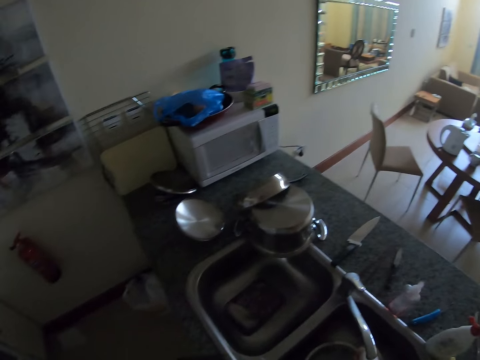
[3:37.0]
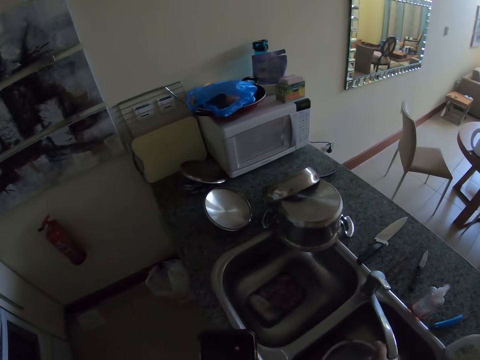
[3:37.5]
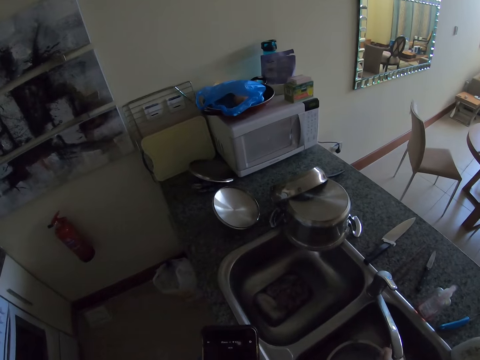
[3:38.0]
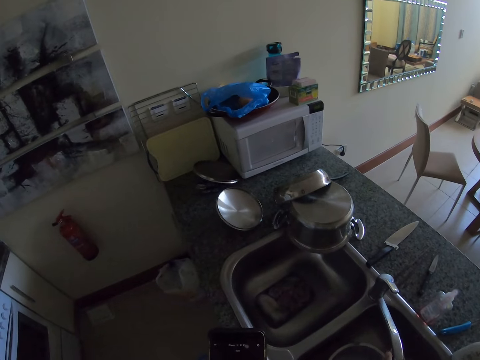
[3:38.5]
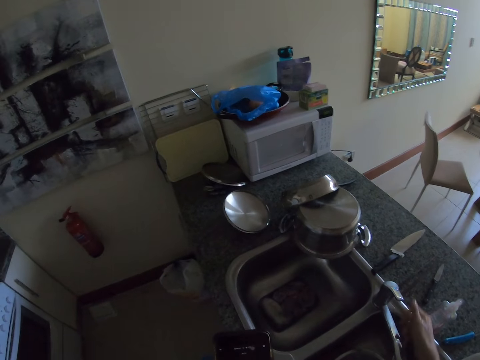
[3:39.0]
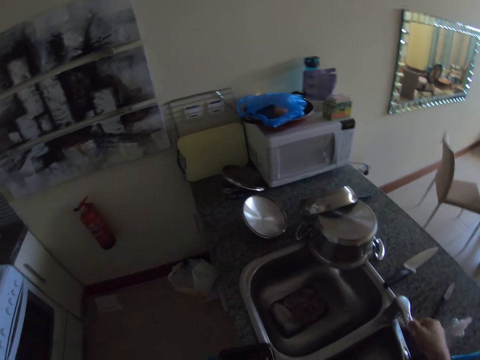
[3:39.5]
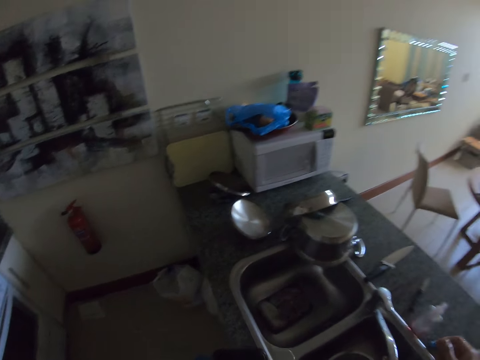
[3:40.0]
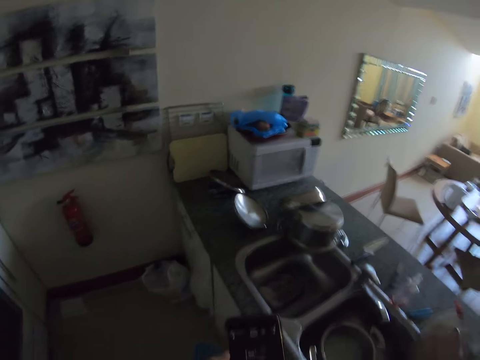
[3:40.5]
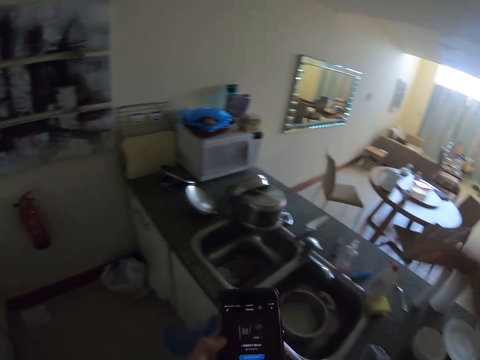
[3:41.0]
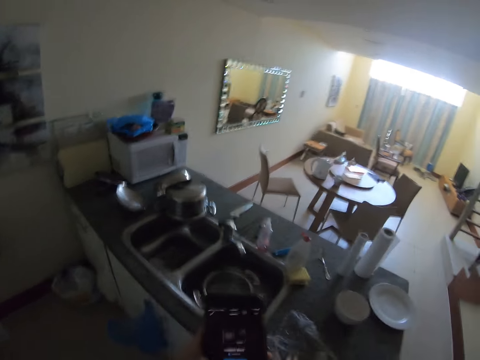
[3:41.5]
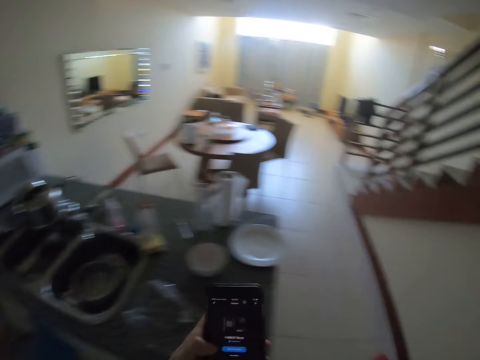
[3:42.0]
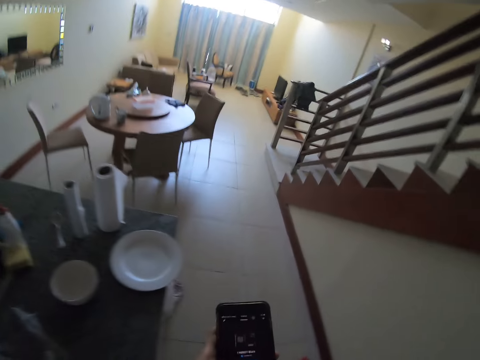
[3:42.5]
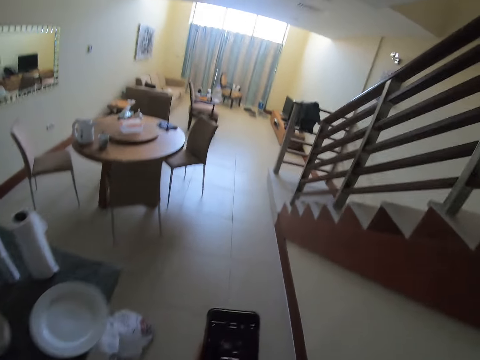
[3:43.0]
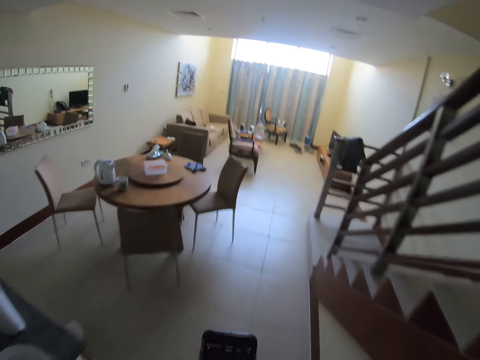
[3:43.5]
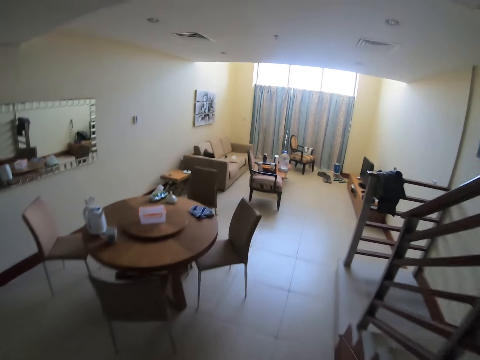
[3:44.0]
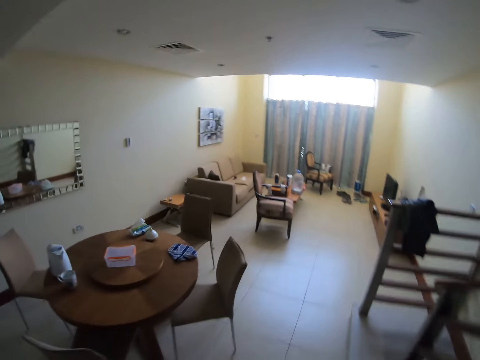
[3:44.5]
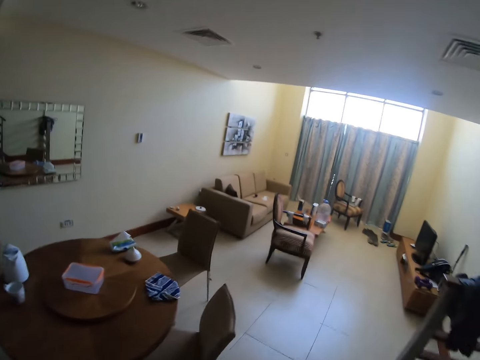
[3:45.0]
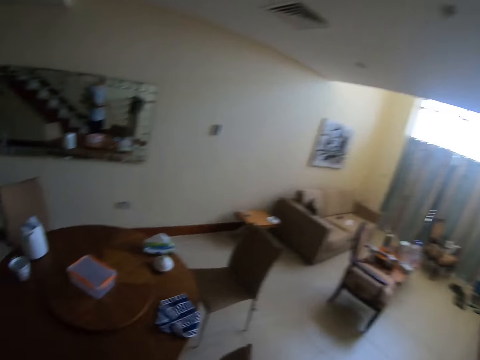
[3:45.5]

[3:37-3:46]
The camera wearer closes a tap. They look at the phone. They shake their hand. They turn around the room. They walk around the room.

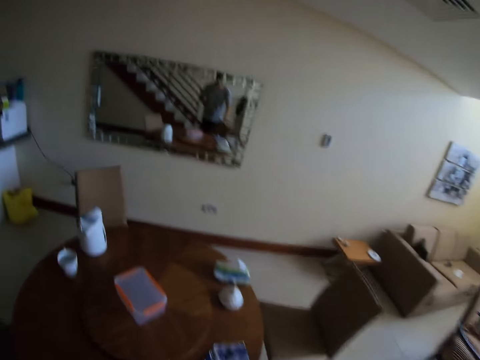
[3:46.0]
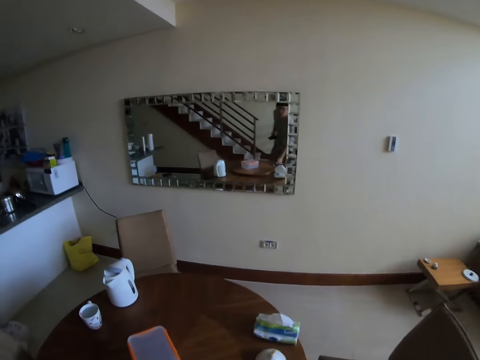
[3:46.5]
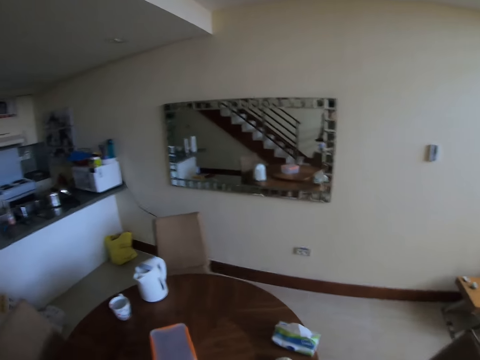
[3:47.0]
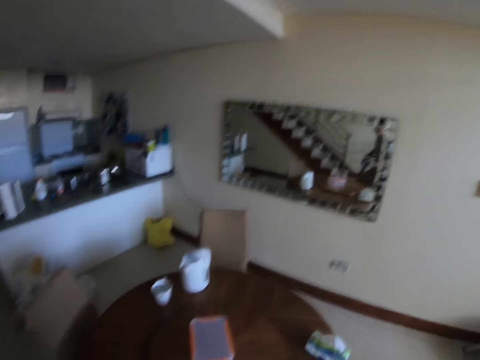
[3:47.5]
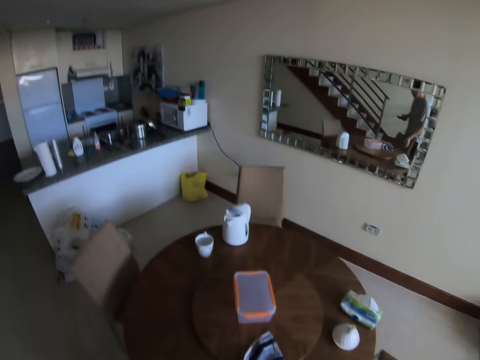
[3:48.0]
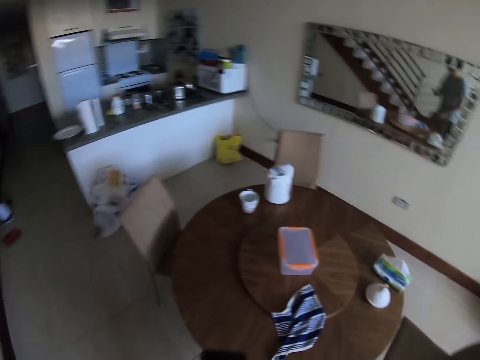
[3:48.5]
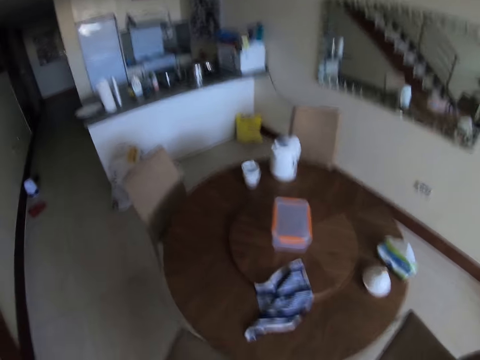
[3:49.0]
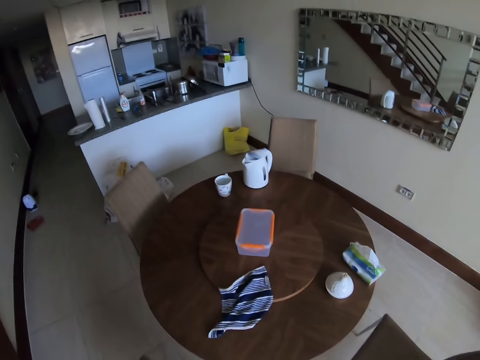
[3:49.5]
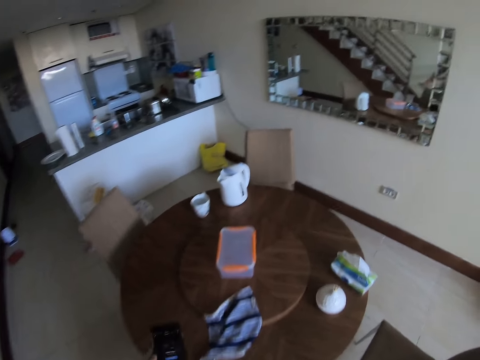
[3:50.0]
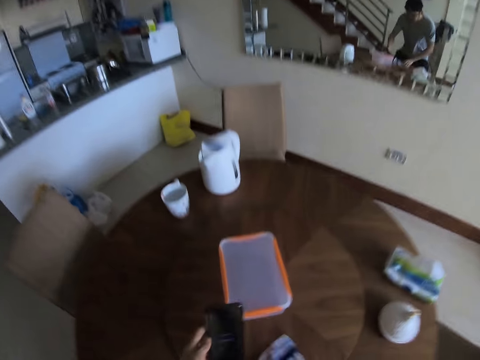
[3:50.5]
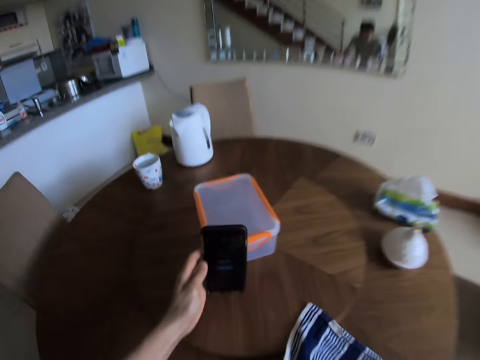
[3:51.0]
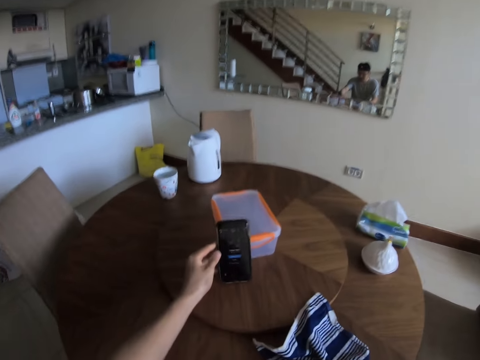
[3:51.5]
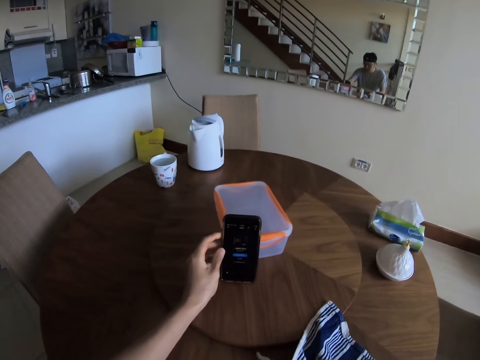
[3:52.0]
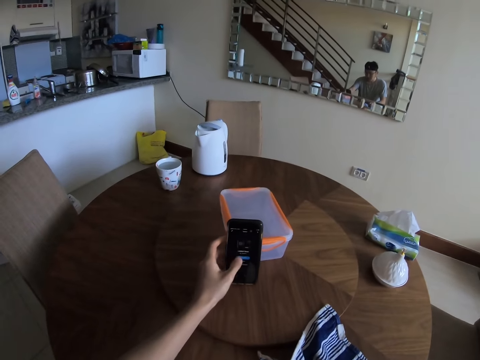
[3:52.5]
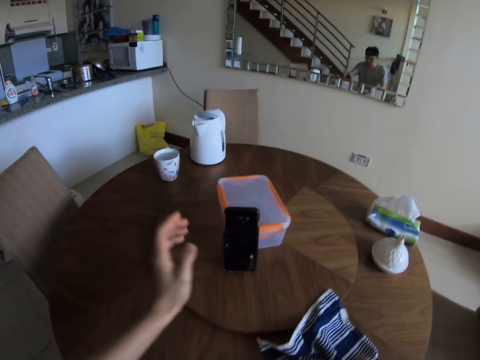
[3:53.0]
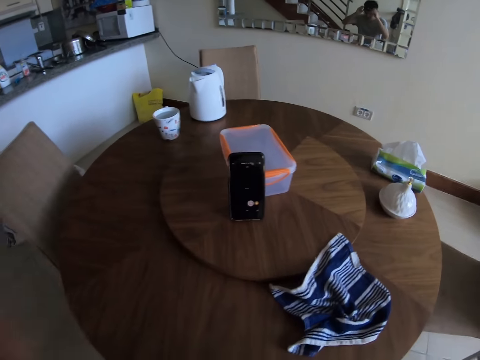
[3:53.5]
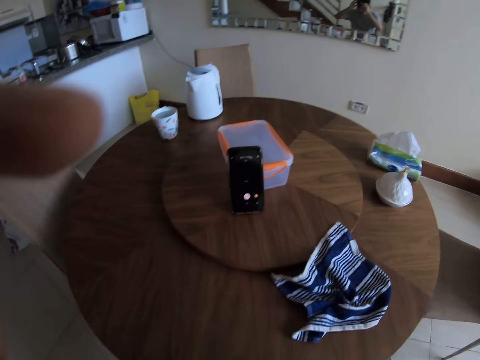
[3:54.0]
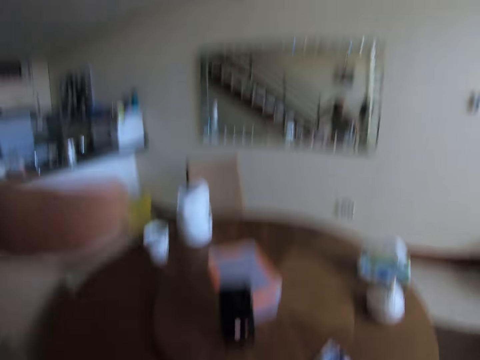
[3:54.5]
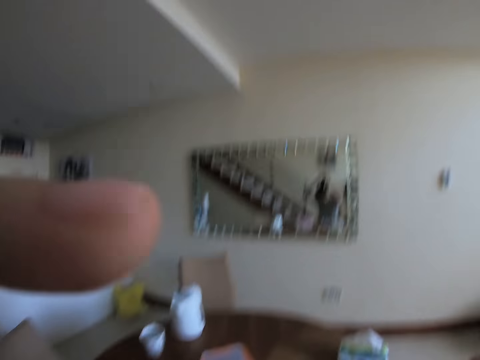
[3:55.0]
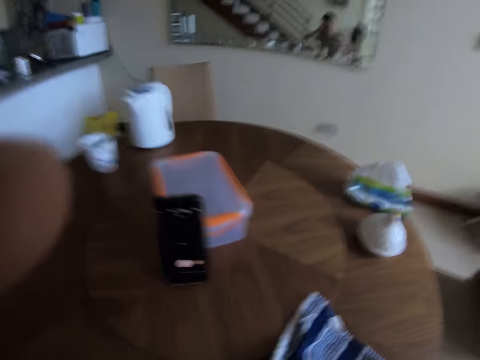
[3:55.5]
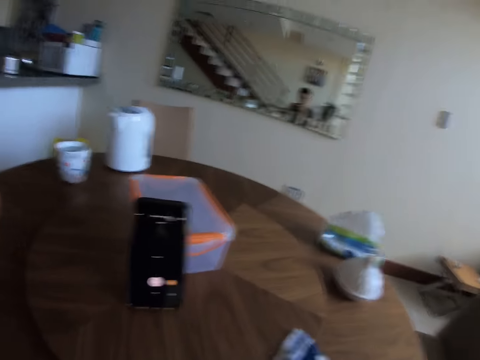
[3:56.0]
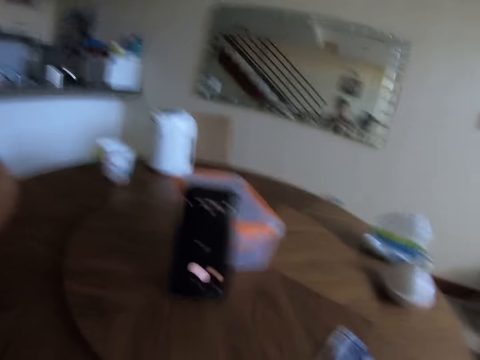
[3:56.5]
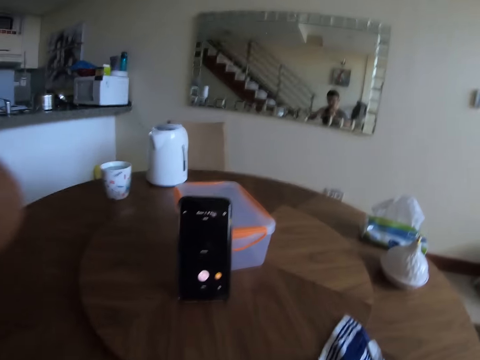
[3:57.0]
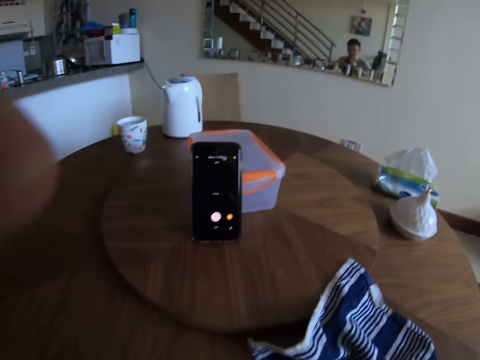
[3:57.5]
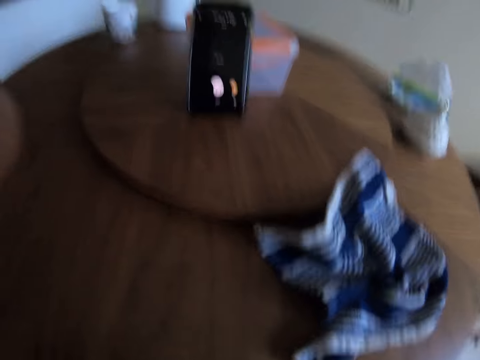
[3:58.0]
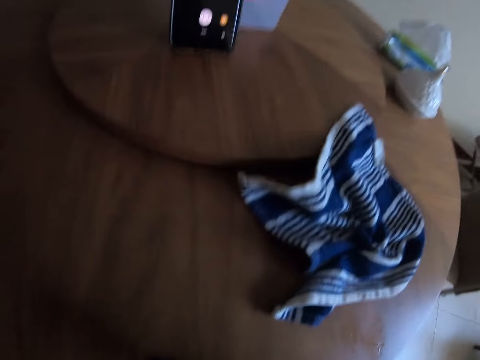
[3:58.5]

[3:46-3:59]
The camera wearer picks up a hand towel from the table. They place the hand towel on the table. They pull a chair back. They sit on the chair. They place a phone against the bowl on the table. They take pictures. They adjust a camera.

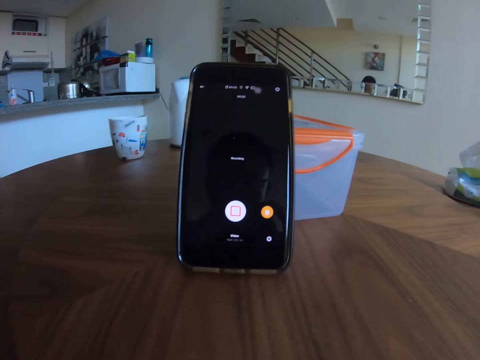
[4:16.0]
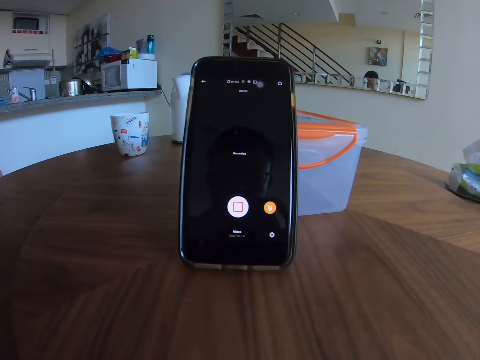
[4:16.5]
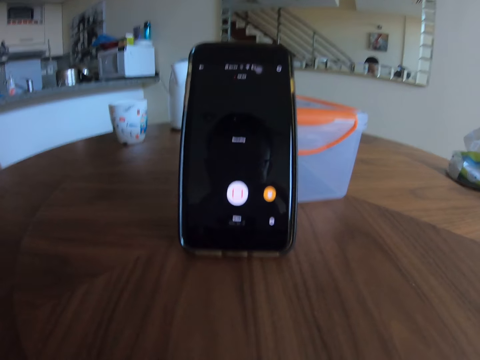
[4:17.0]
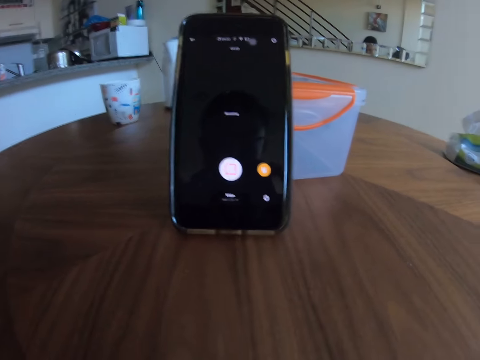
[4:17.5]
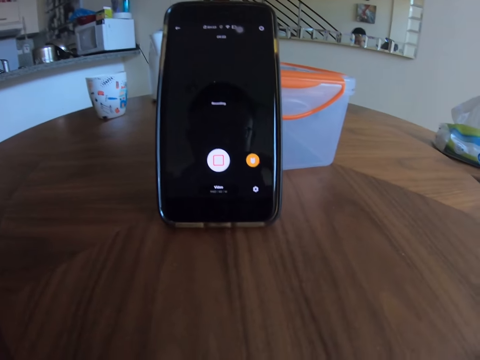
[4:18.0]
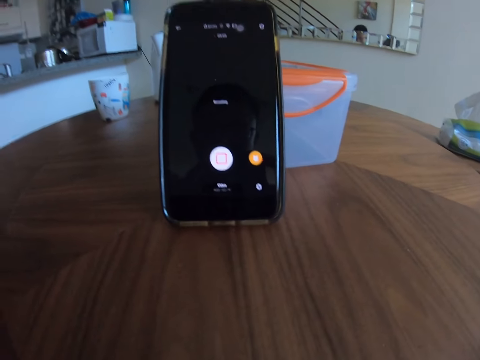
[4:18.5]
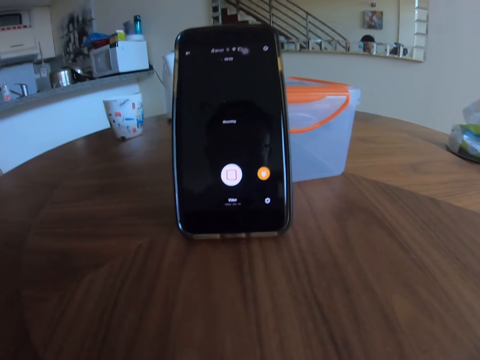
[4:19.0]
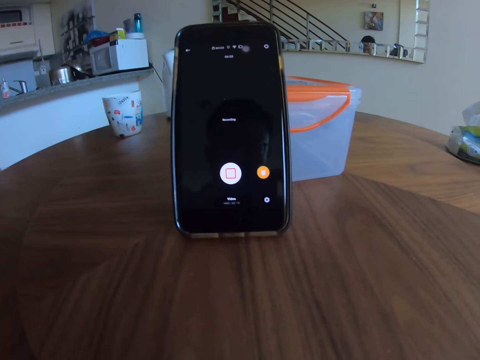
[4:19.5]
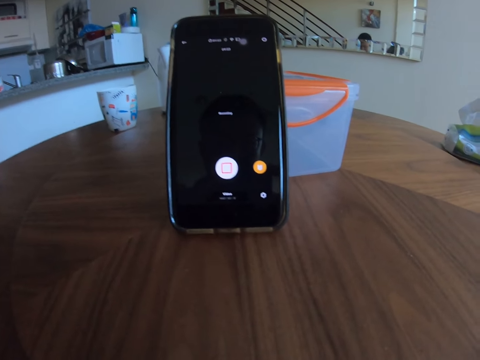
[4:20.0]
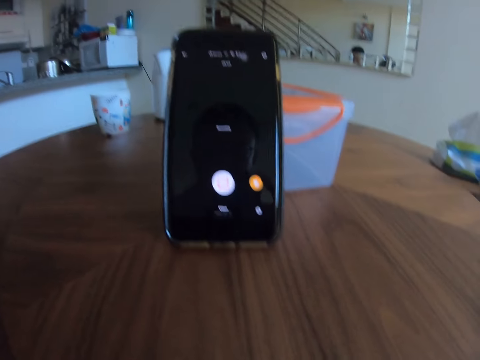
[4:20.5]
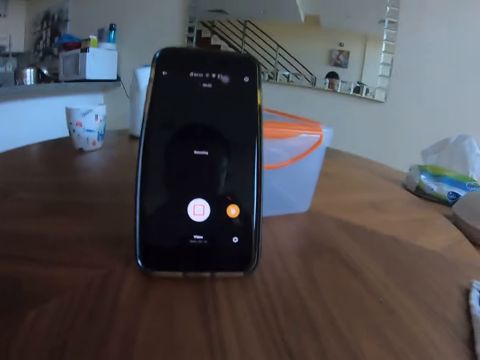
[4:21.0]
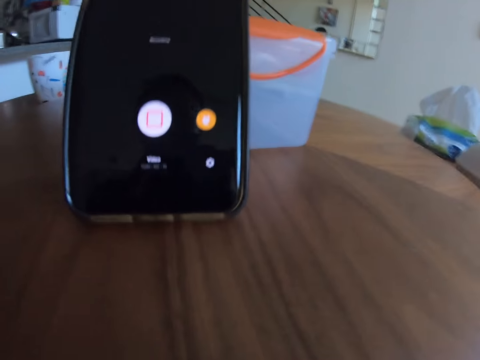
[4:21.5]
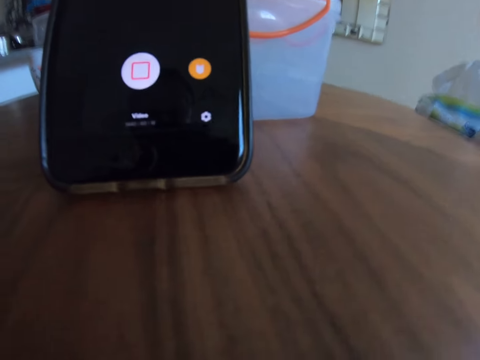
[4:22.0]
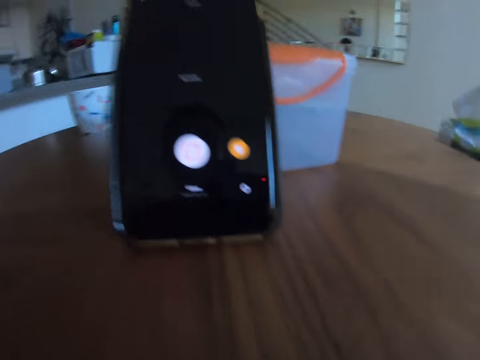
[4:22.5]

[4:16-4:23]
The camera wearer takes pictures.
